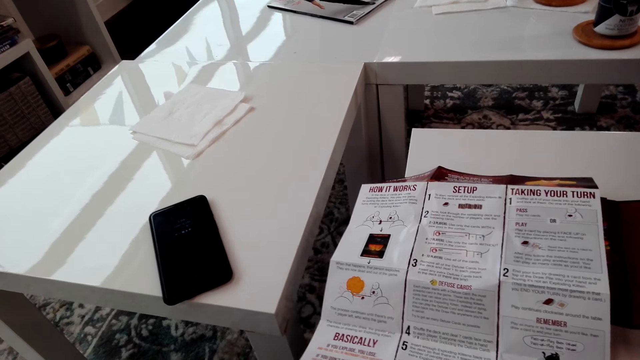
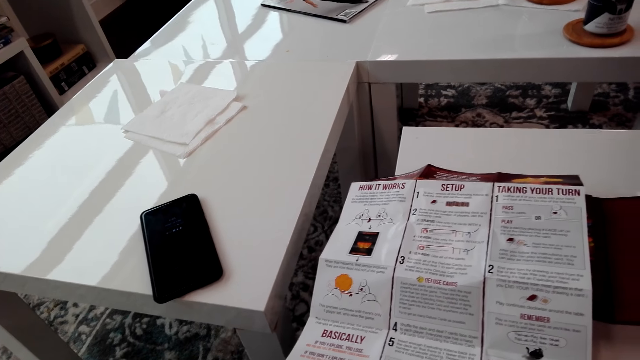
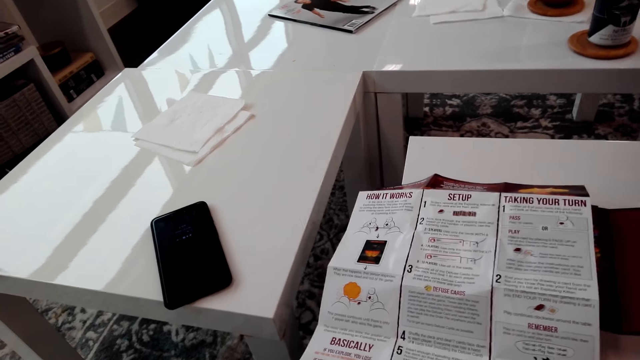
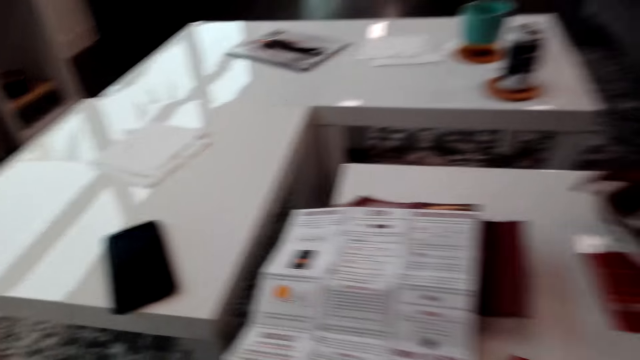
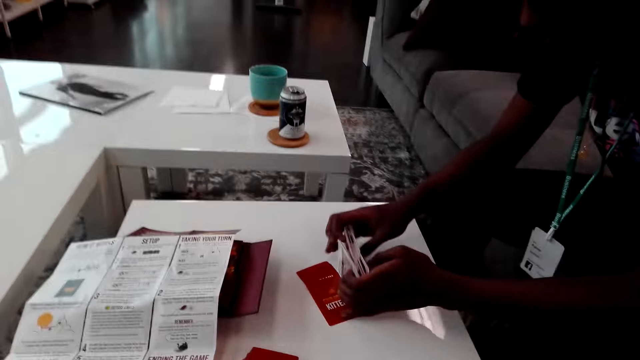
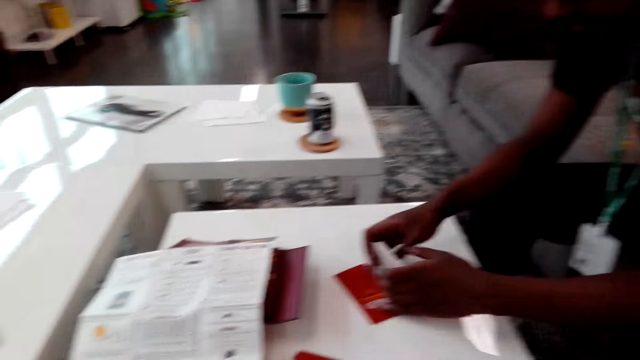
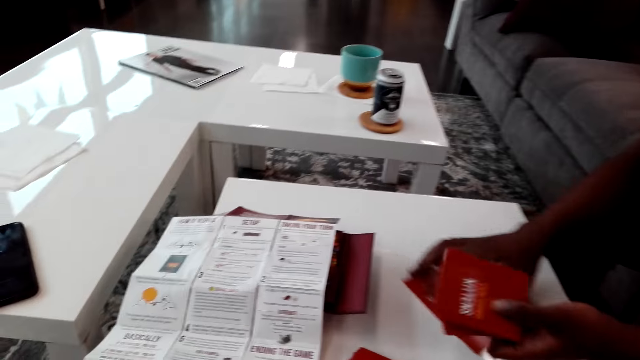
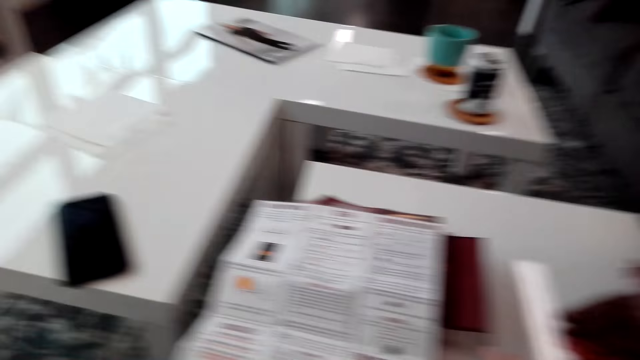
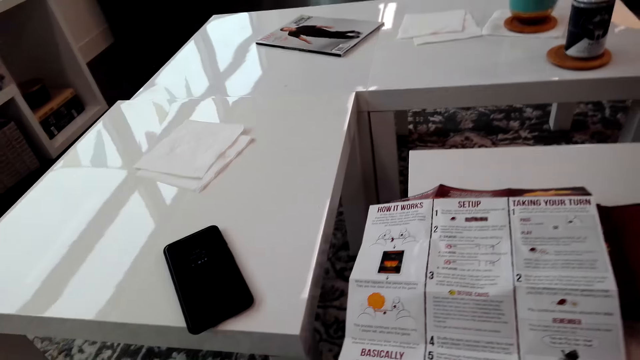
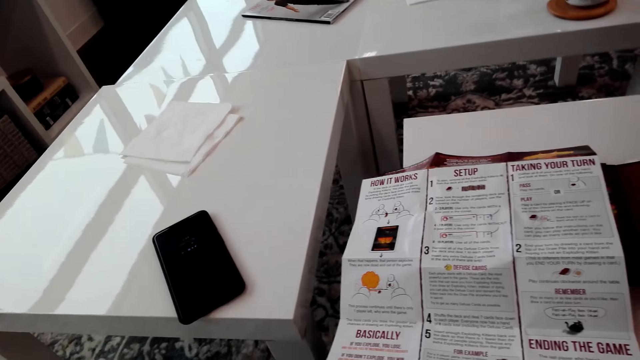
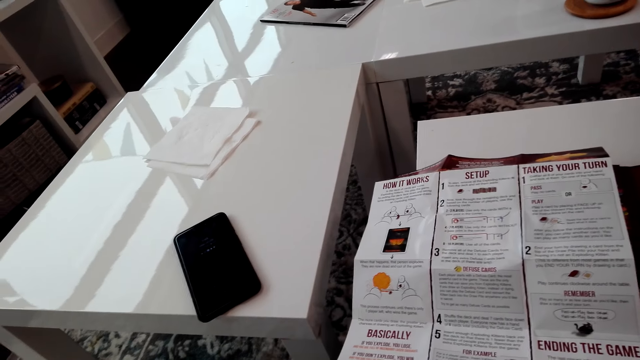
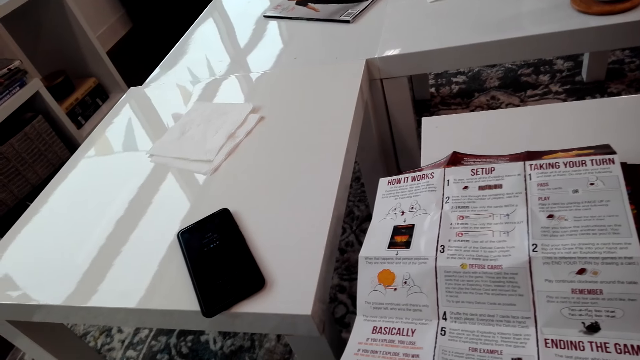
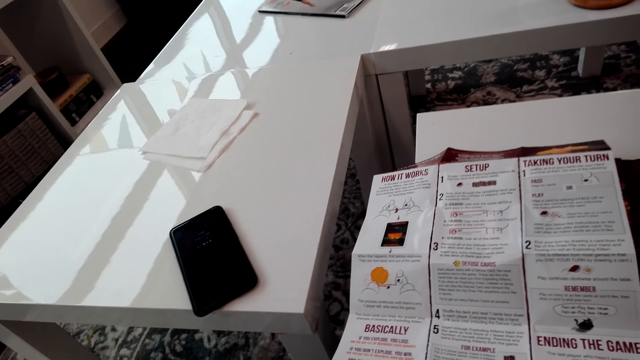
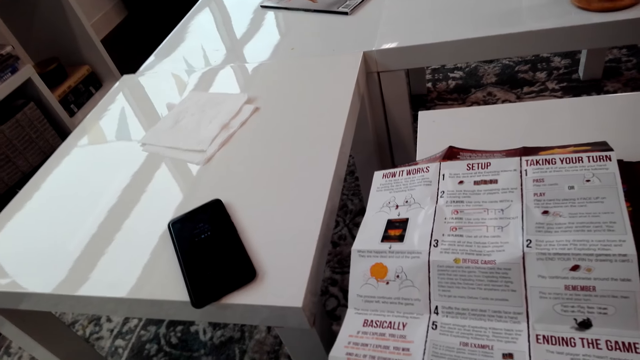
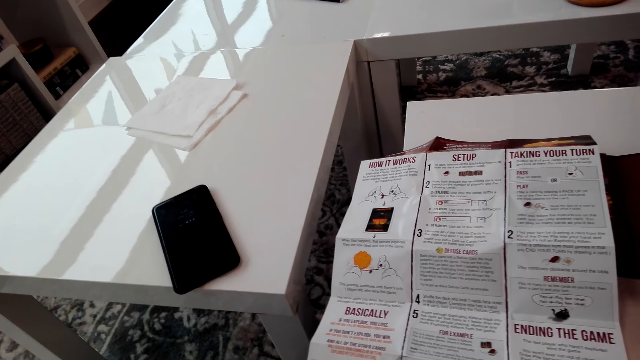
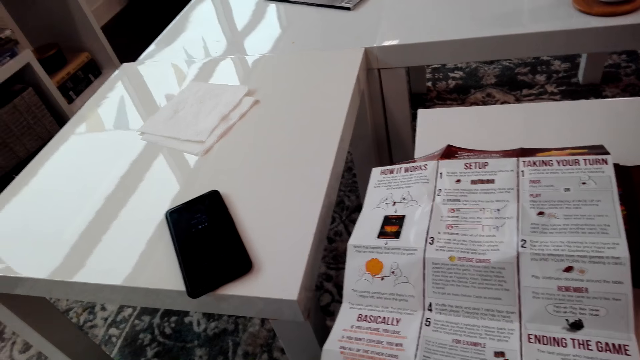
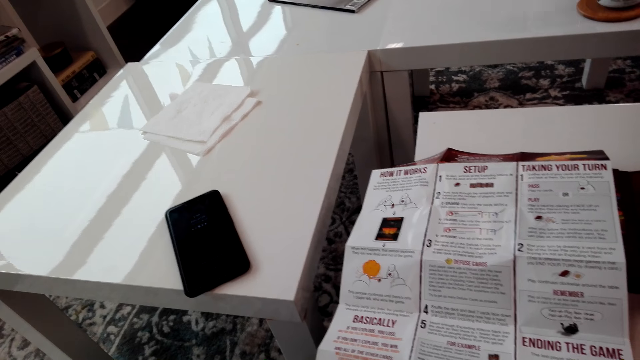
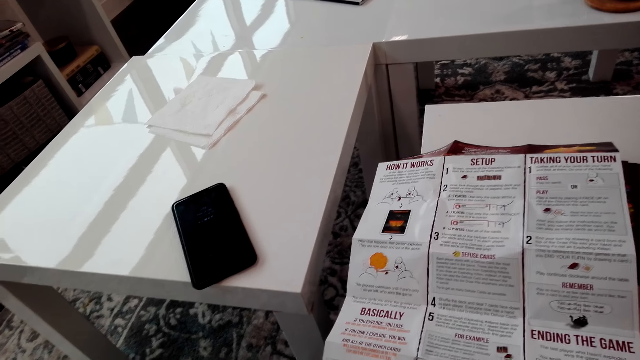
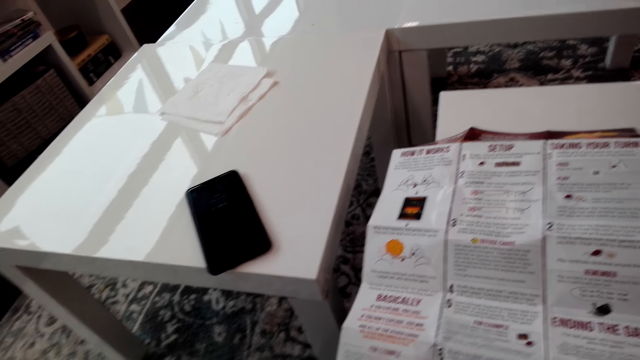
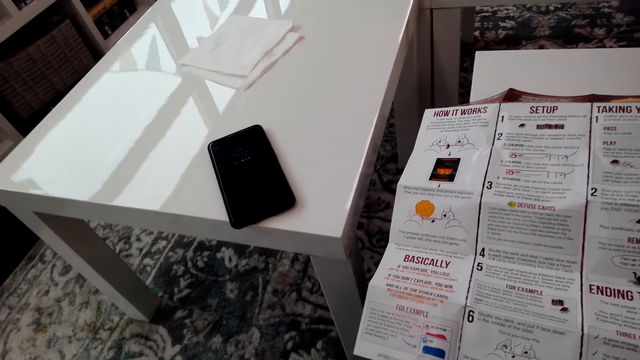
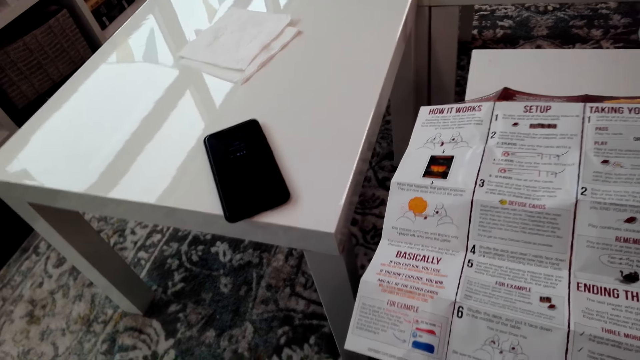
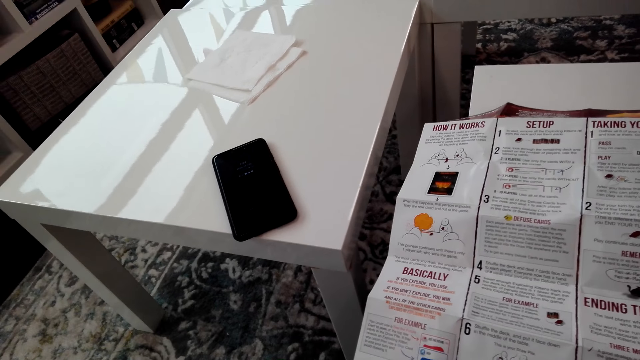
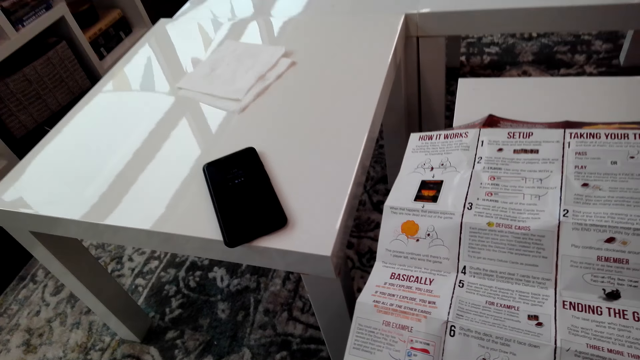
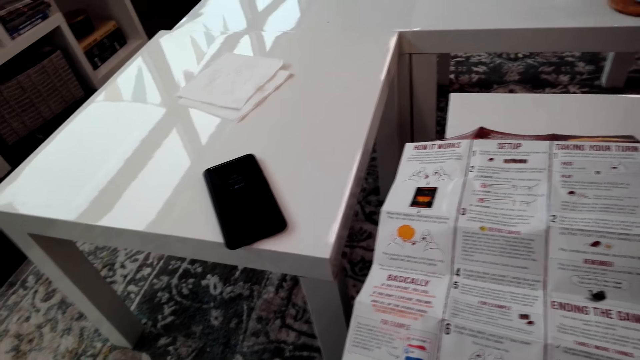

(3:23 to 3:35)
A man taps the cards at the table. The camera wearer looks around. The man shuffles the cards. The camera wearer reads the paper.

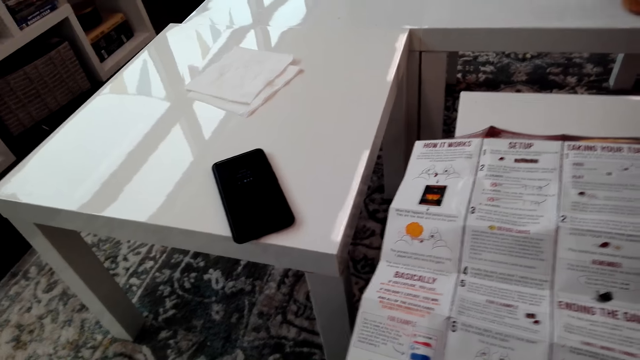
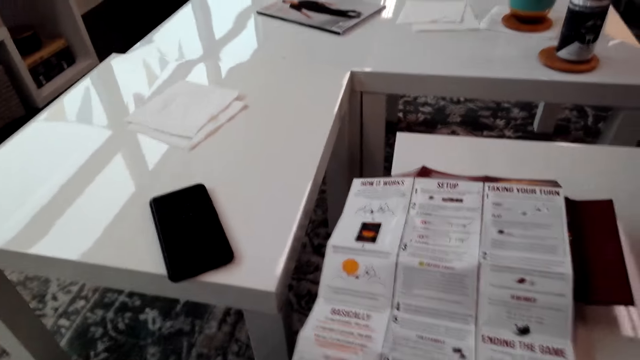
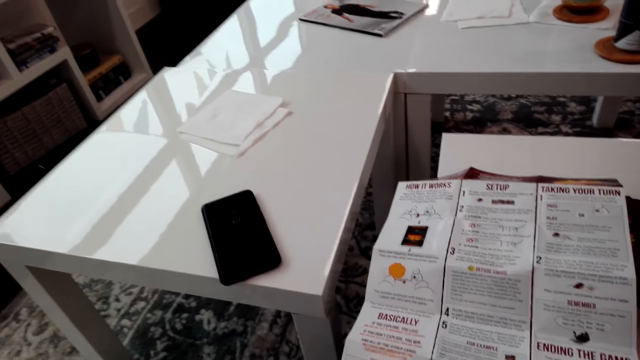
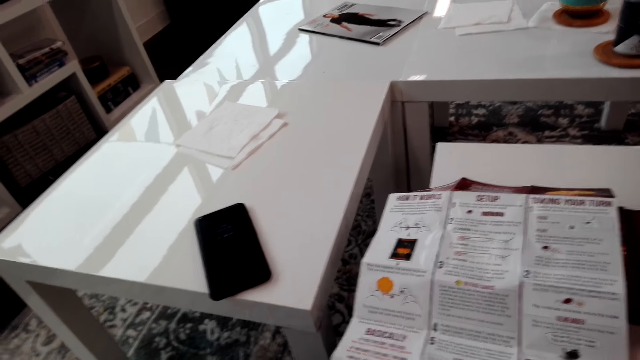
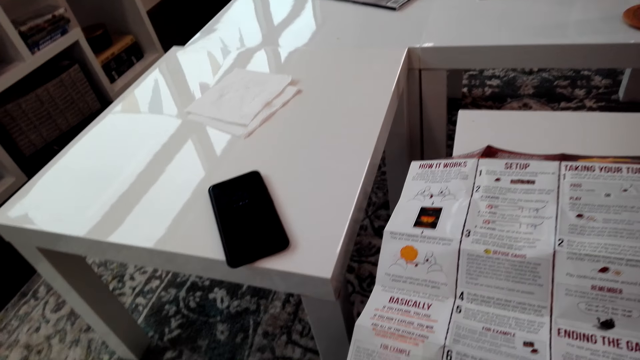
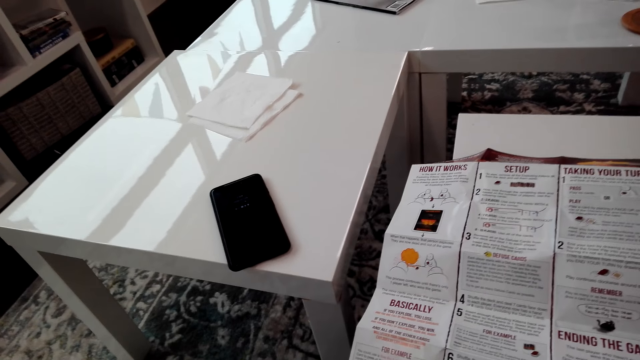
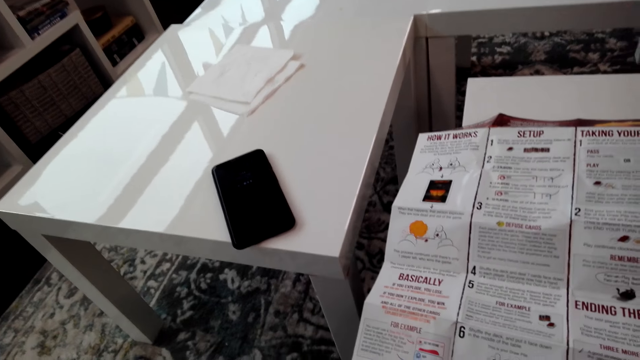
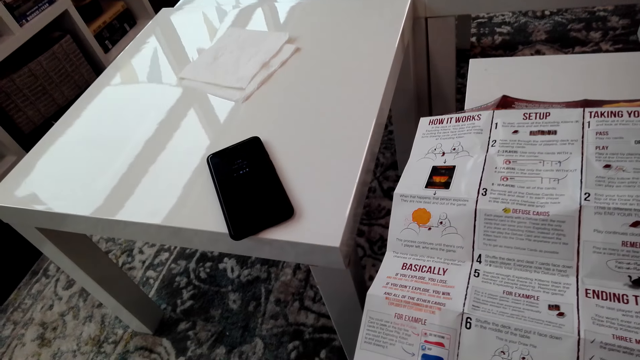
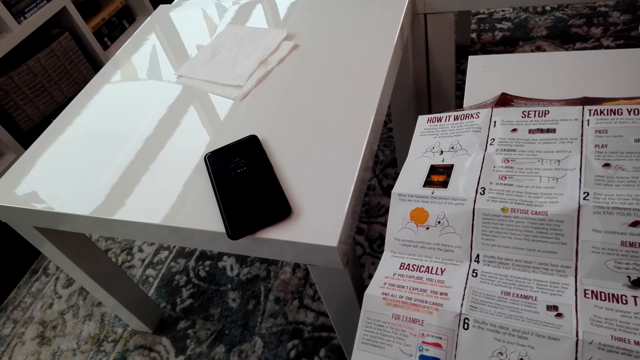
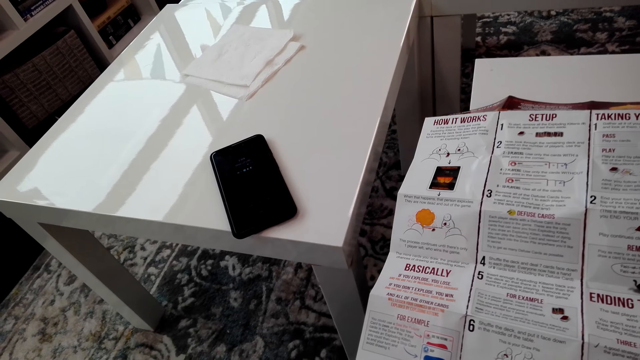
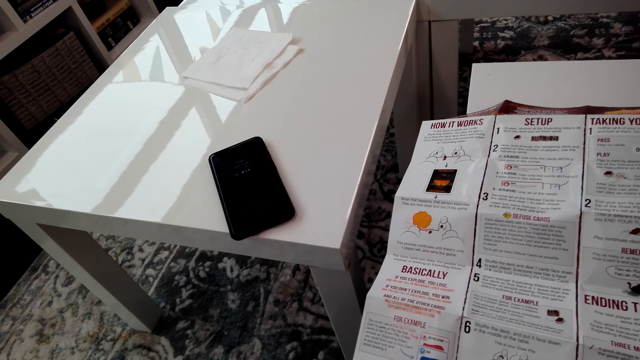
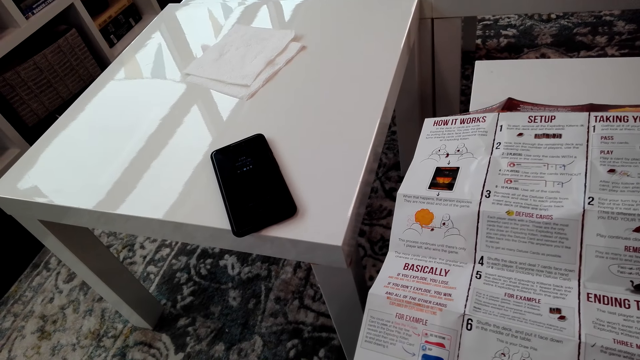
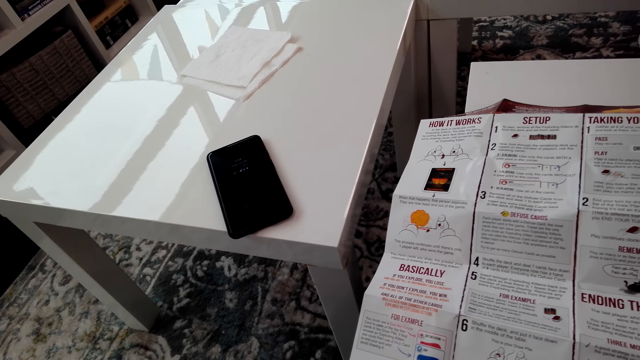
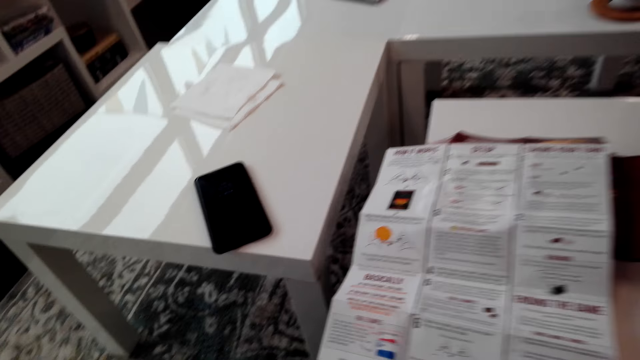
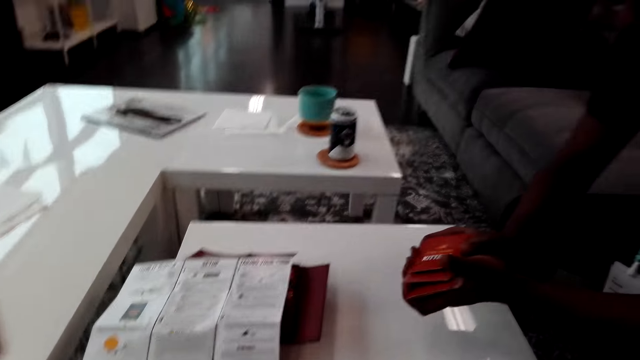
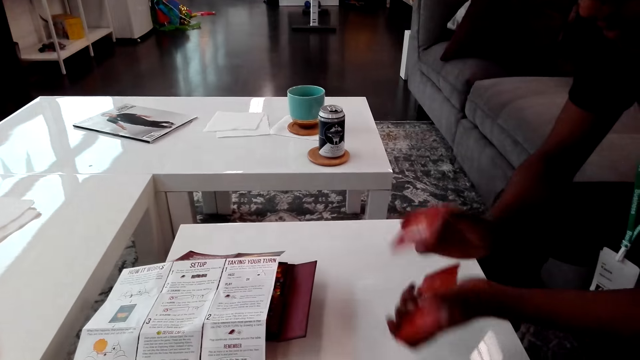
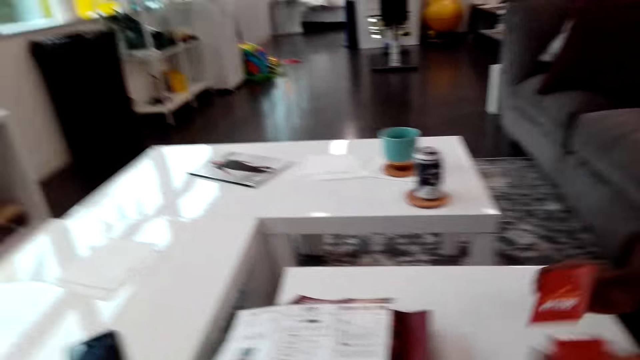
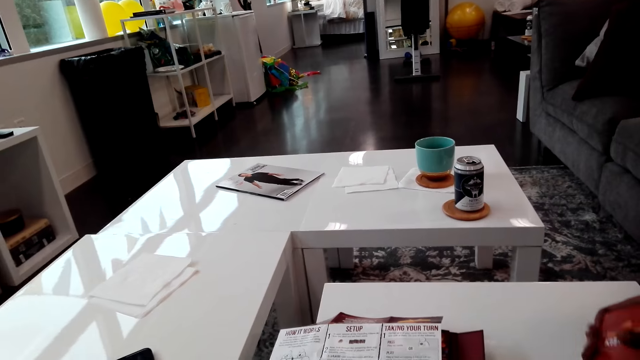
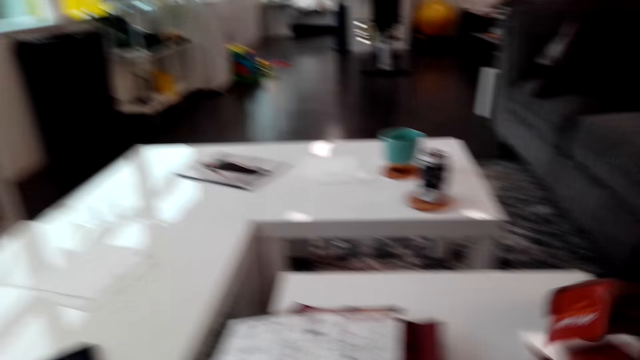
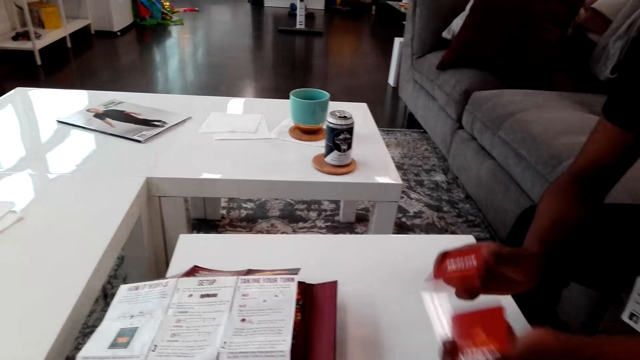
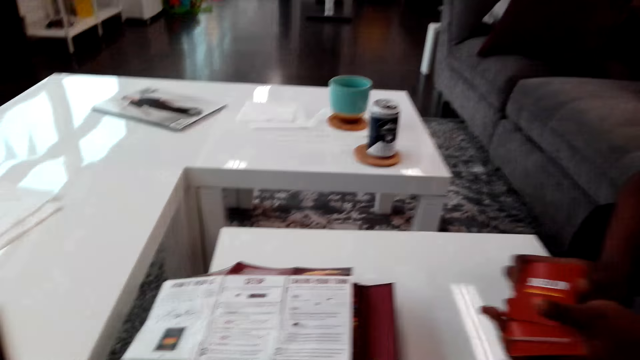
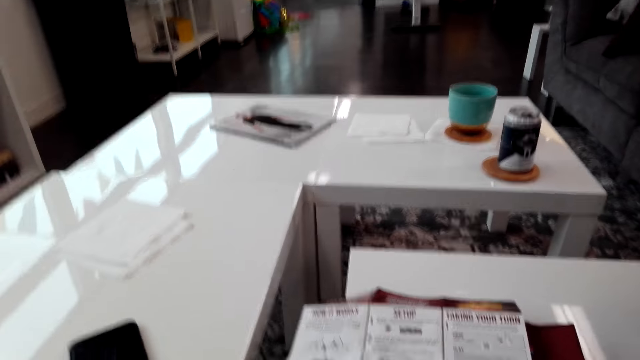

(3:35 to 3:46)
A man shuffles the cards.
